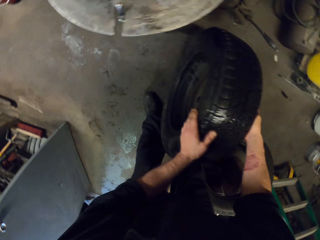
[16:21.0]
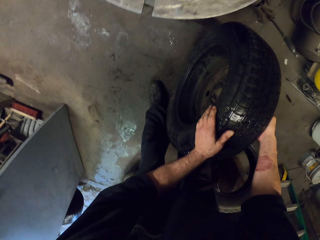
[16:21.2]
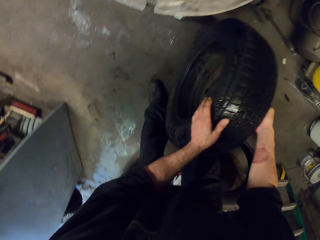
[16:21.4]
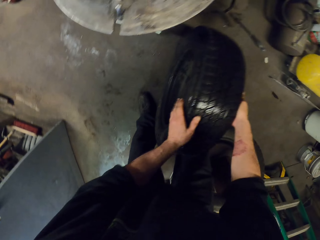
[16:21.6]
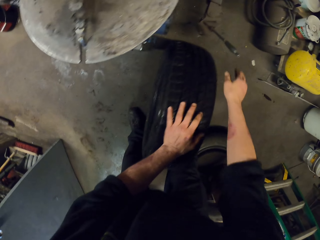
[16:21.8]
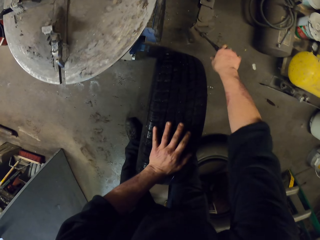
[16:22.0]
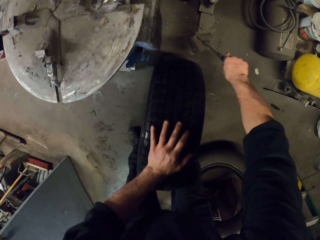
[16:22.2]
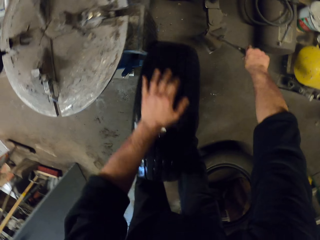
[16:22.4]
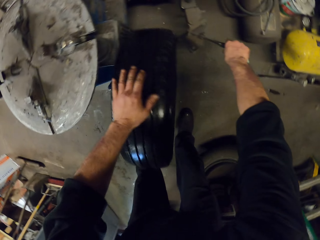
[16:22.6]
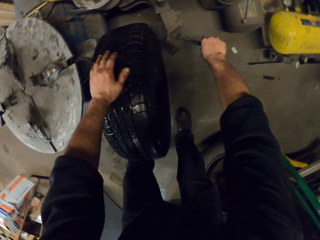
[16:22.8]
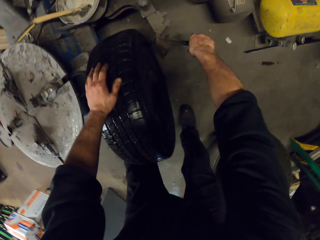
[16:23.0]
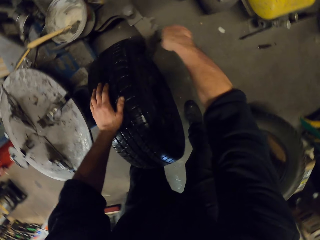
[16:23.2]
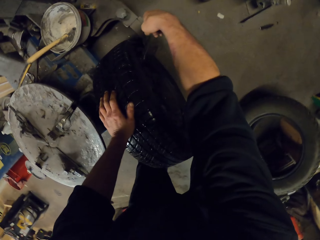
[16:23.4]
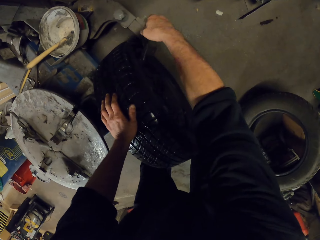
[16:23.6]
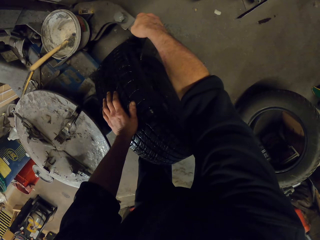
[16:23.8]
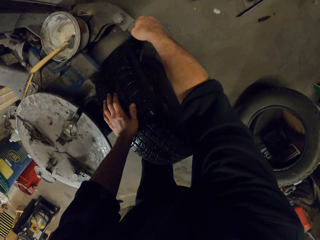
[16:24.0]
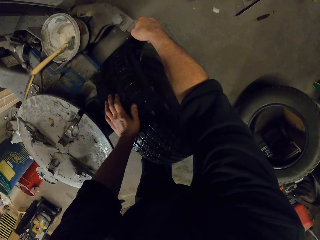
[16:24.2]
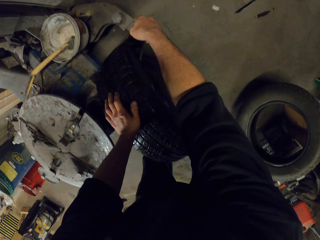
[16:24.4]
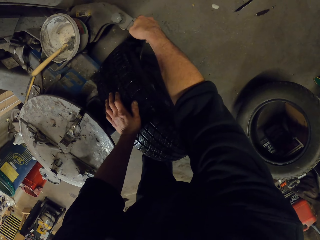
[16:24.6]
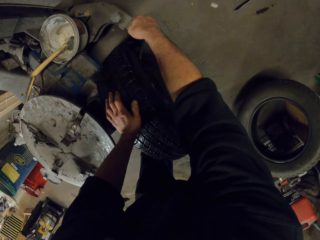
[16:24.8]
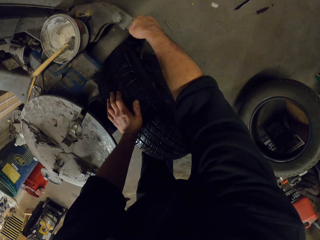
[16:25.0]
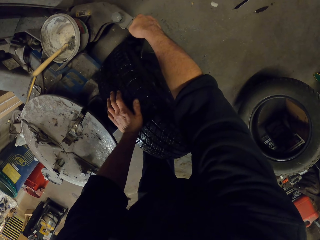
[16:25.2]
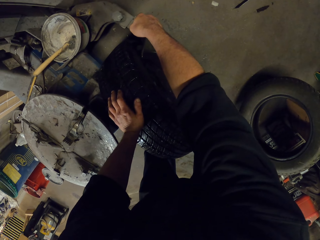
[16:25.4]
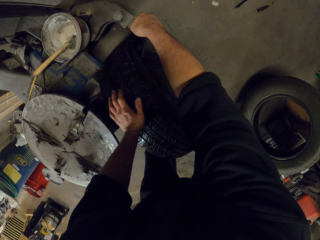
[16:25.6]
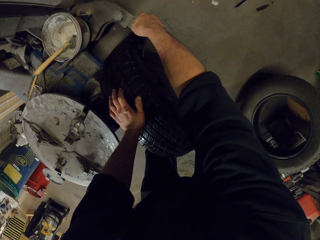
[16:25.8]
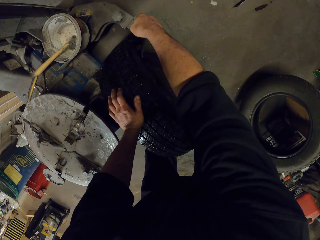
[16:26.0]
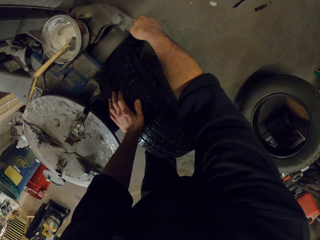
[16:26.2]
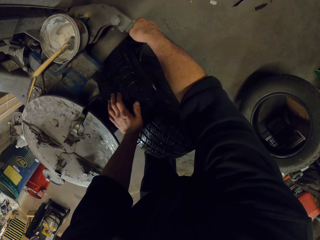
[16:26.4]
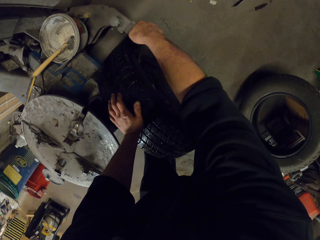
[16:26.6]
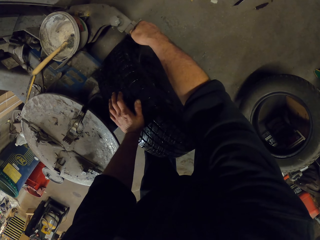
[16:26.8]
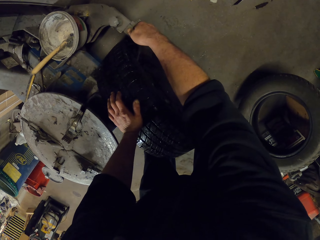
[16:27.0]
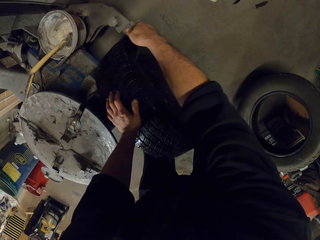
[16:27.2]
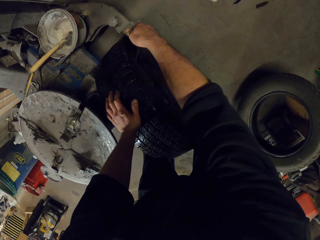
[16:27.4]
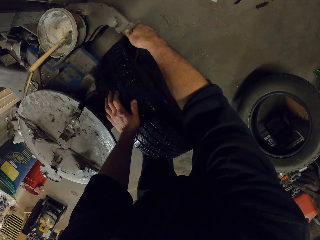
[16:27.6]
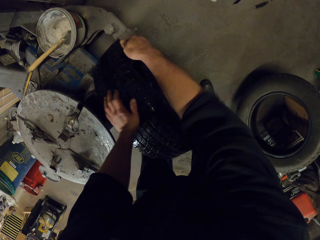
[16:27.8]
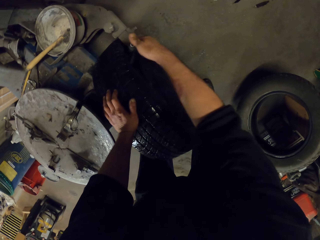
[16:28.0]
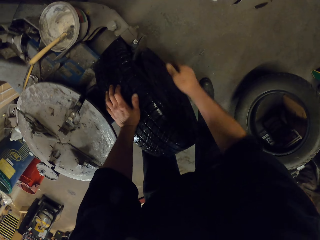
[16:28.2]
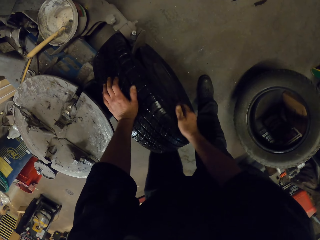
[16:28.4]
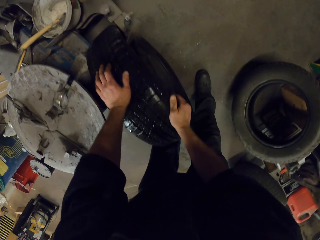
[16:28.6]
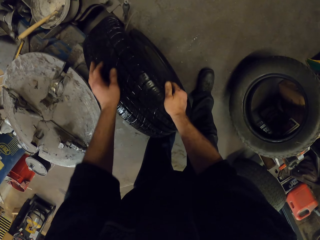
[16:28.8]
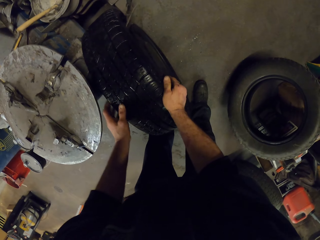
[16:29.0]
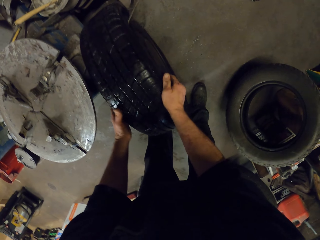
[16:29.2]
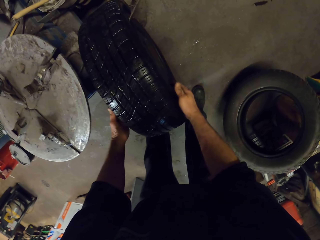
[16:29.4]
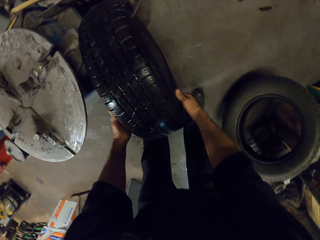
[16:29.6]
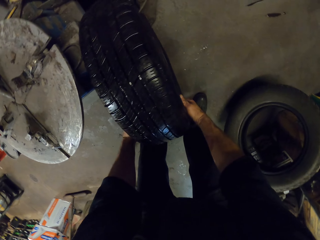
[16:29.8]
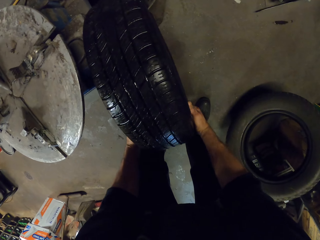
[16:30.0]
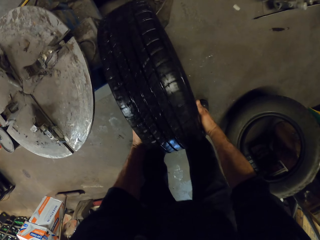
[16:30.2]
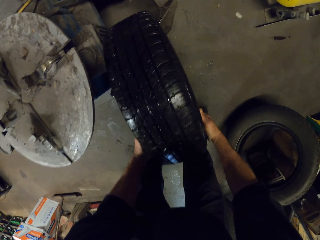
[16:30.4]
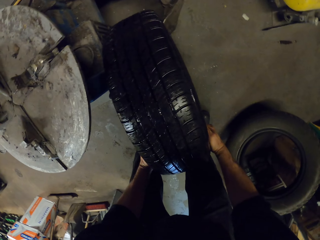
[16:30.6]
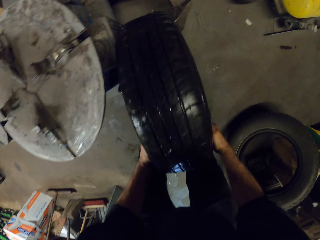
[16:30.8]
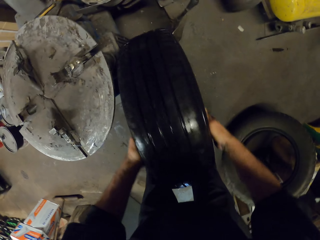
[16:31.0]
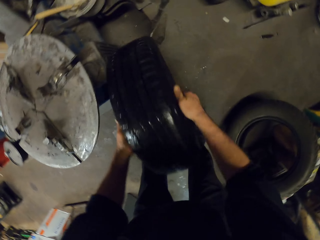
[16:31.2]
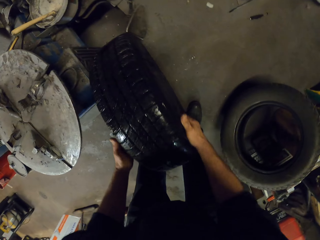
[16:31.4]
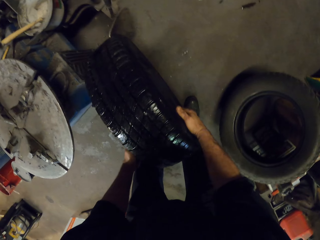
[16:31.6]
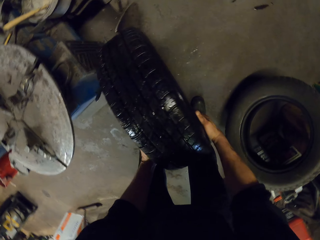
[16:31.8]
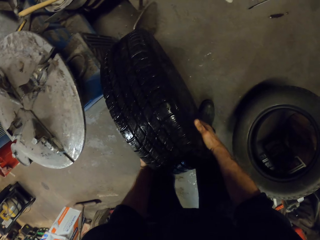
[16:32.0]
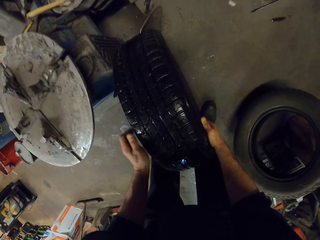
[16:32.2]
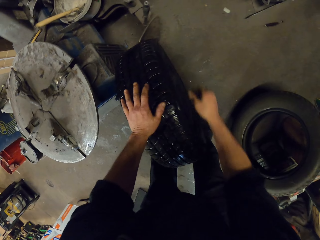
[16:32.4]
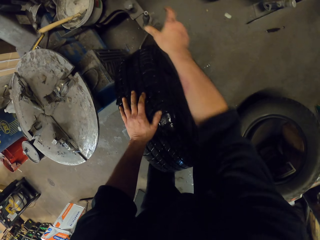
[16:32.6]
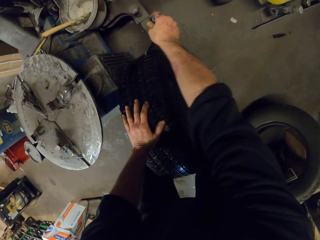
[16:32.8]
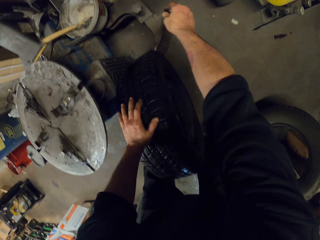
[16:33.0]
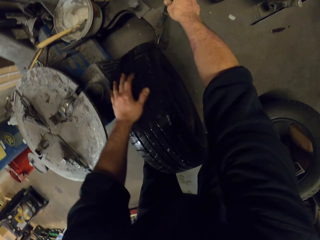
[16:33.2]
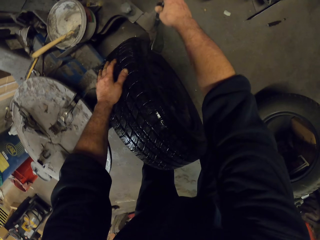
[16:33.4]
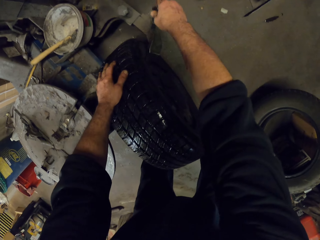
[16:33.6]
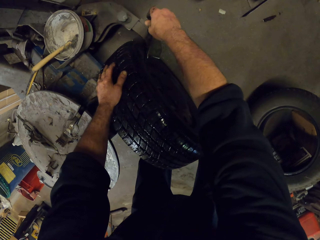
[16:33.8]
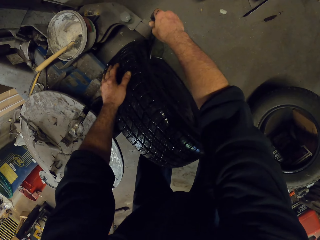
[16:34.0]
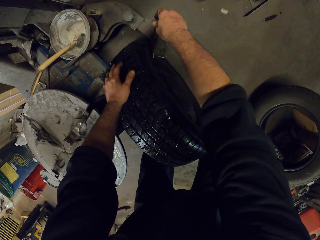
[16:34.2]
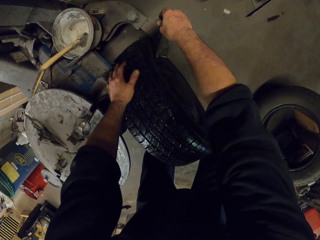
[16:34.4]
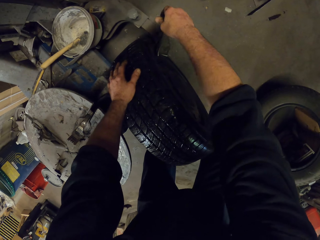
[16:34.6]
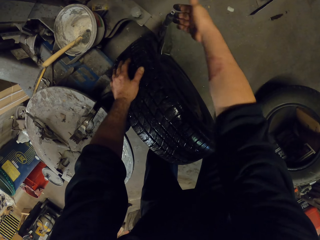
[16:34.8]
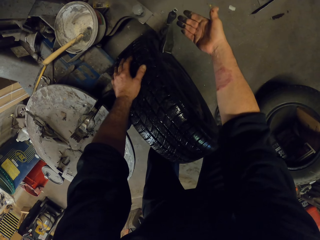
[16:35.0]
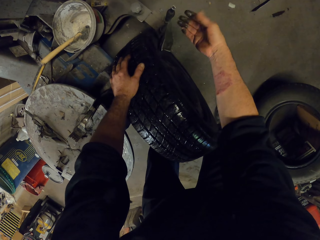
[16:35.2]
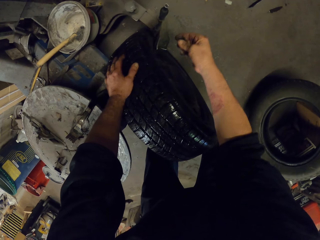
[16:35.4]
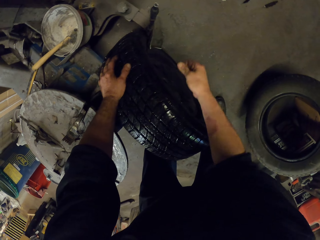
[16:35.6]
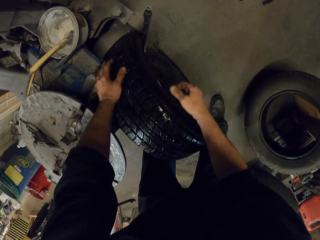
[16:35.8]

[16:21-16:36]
The camera wearer looks around. They put a wheel on a wheel balancer machine or tire changer machine. They roll the wheel. They align the wheel balancer machine on the wheel.

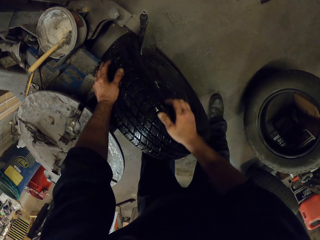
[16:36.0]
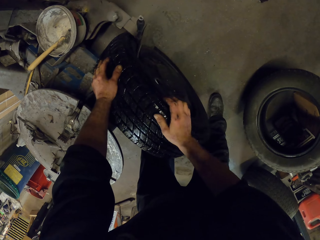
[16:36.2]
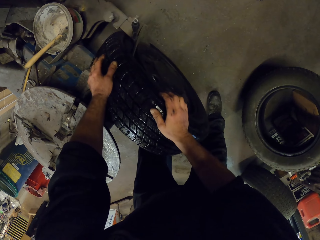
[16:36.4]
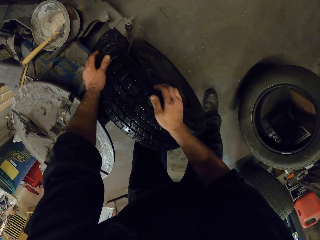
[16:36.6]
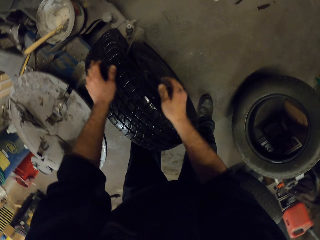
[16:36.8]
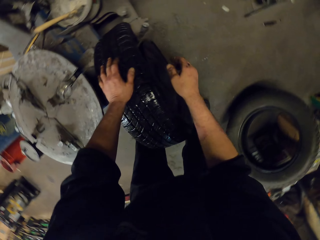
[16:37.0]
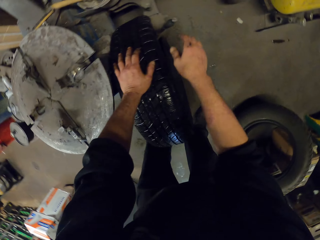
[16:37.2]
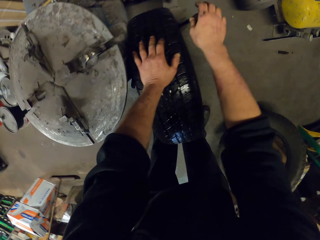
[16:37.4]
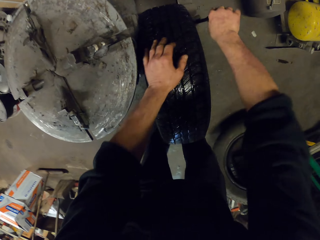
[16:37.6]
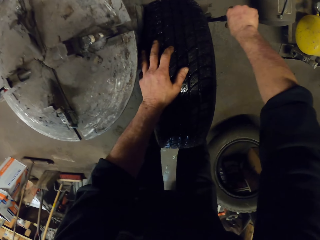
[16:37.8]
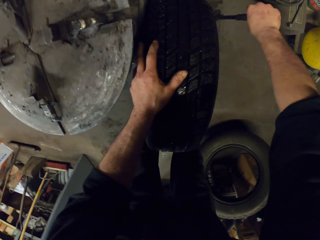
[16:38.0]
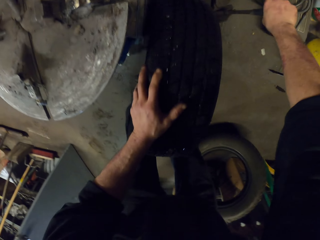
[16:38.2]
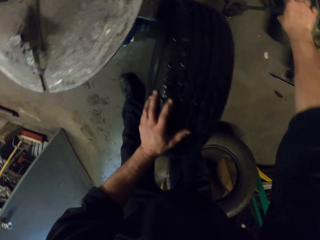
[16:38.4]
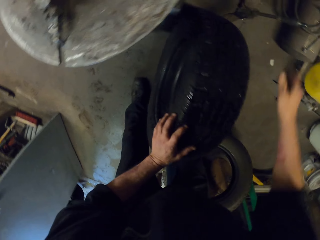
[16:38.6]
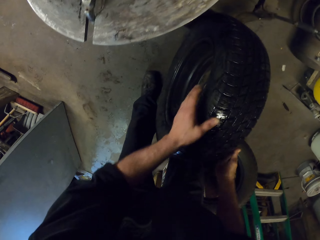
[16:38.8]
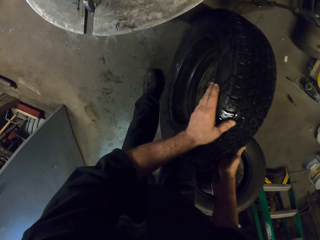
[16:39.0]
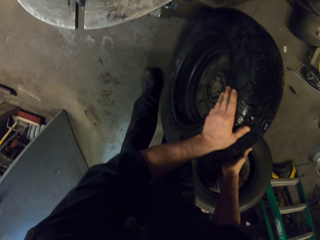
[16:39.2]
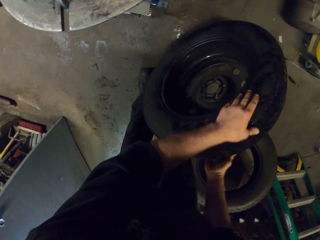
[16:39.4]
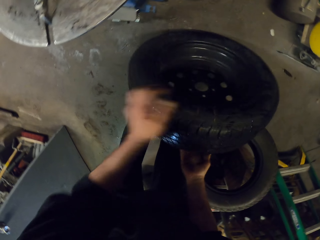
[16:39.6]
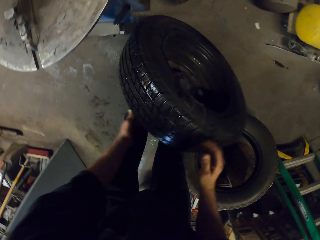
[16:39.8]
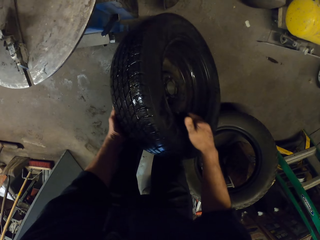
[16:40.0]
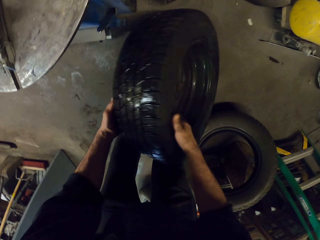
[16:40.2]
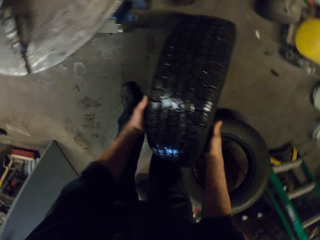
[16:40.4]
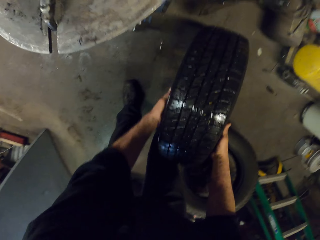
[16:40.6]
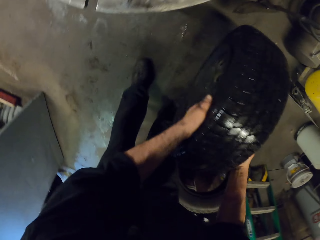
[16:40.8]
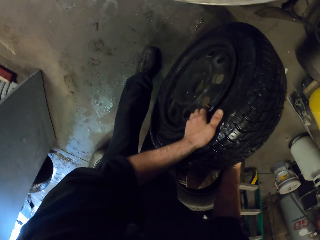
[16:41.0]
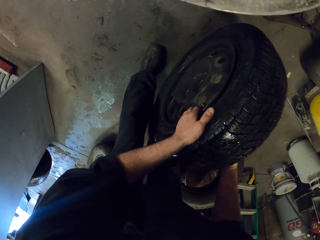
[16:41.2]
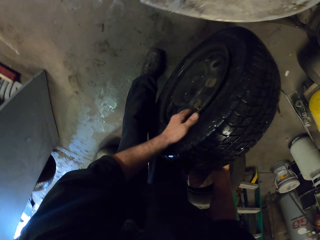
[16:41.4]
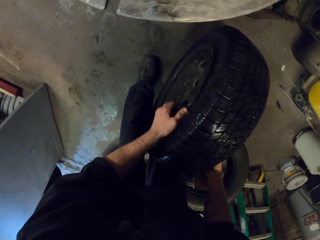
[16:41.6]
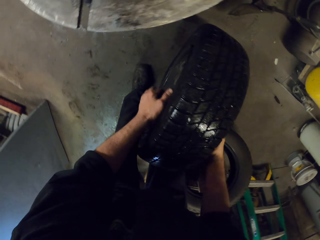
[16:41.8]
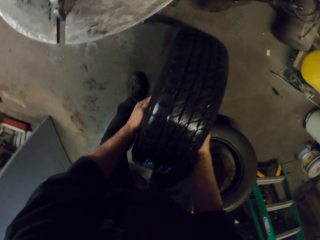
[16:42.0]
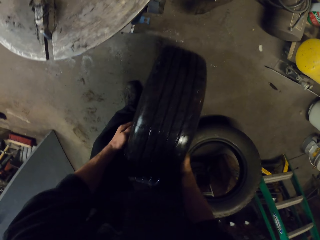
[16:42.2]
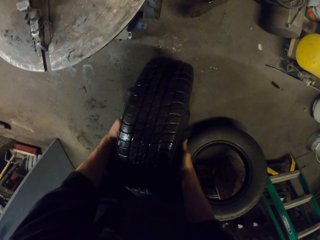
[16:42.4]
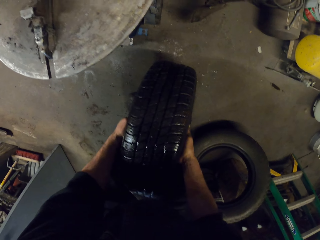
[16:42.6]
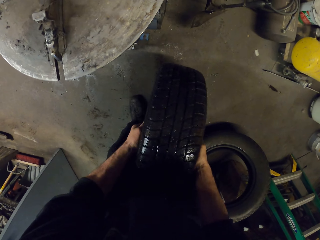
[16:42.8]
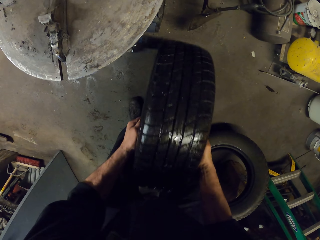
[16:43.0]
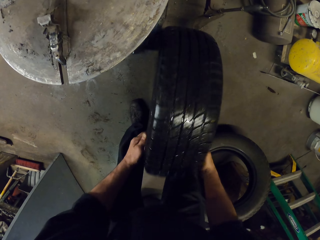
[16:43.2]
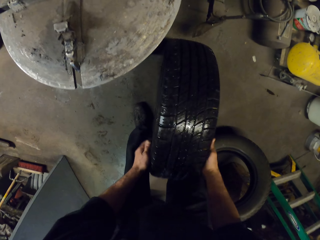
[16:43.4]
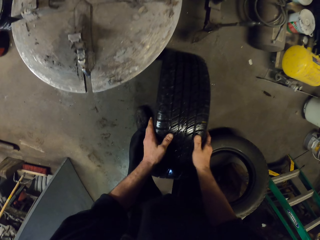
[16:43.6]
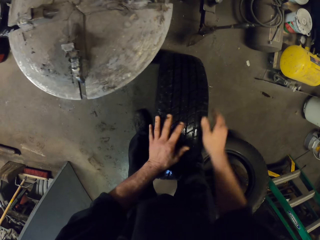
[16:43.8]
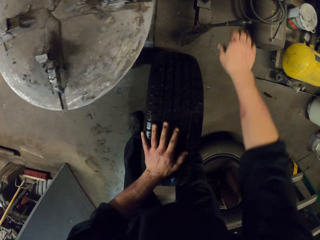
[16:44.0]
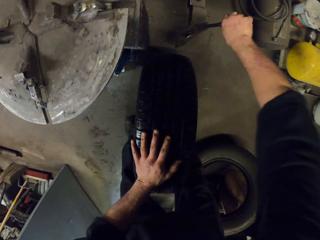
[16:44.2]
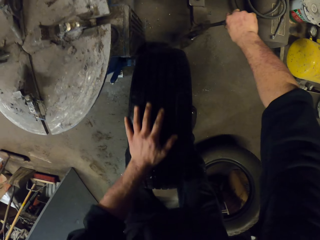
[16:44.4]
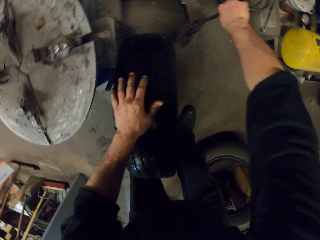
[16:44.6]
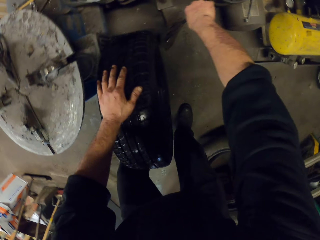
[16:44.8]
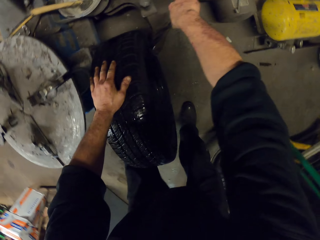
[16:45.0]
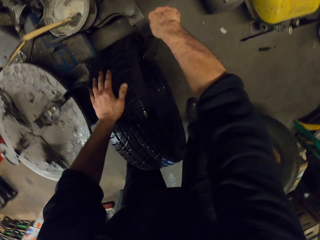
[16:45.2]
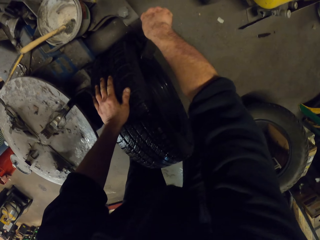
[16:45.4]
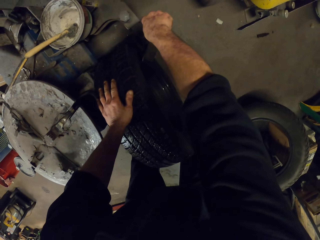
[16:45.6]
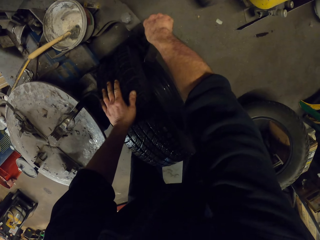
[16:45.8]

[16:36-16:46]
The camera wearer removes a wheel balancer machine on the wheel. They turn the wheel. They hit the wheel on the floor. They insert the wheel balancer machine on the wheel.
